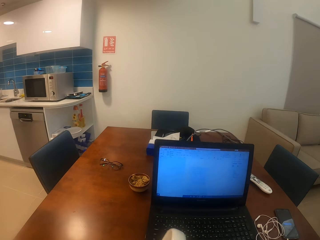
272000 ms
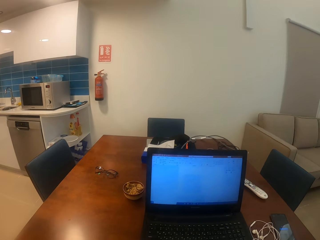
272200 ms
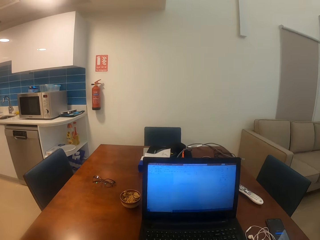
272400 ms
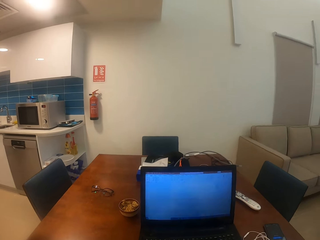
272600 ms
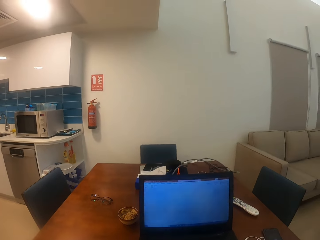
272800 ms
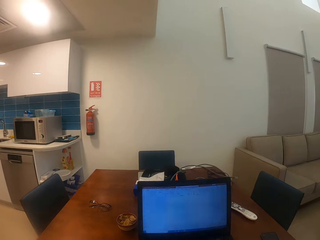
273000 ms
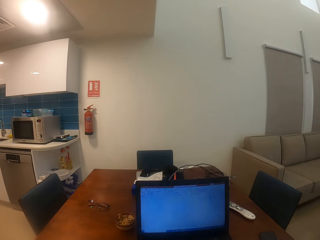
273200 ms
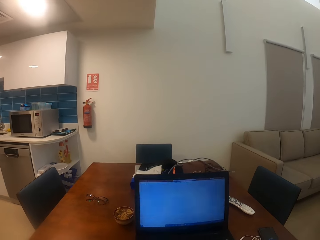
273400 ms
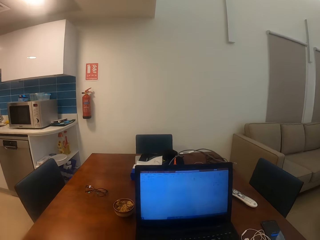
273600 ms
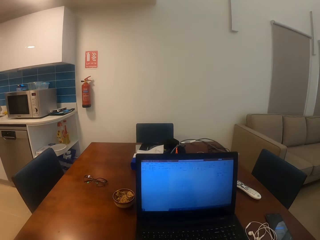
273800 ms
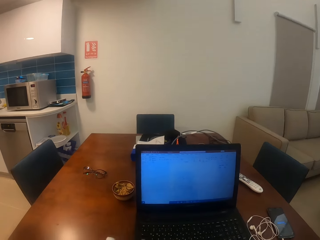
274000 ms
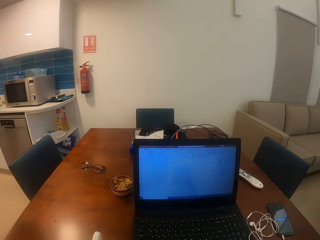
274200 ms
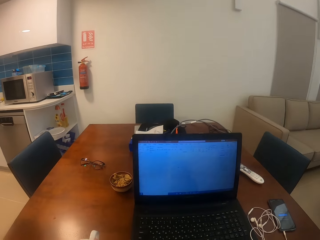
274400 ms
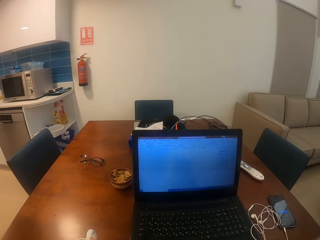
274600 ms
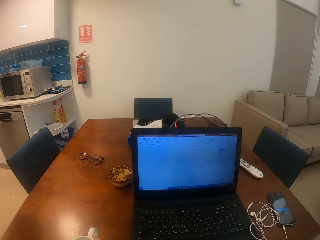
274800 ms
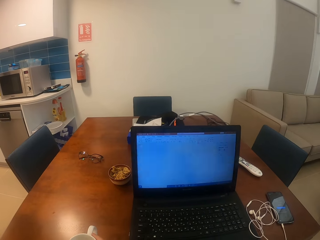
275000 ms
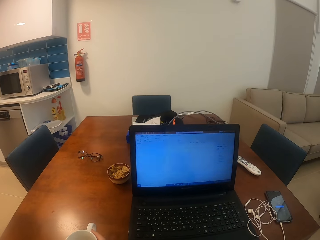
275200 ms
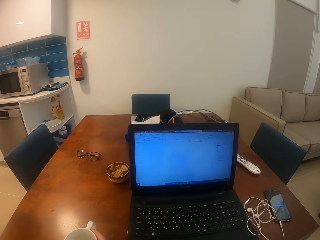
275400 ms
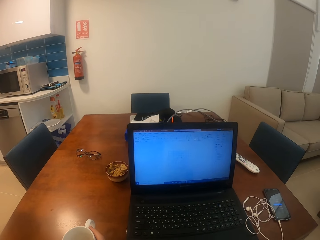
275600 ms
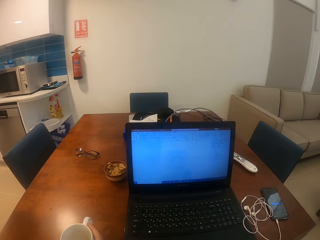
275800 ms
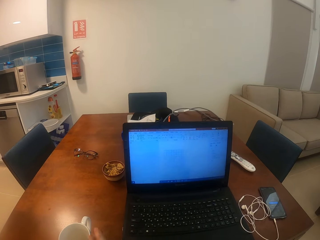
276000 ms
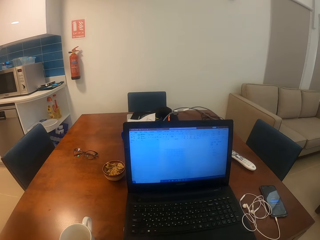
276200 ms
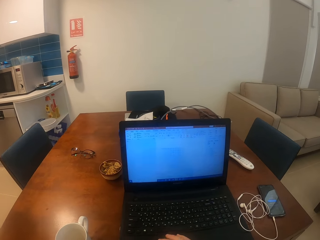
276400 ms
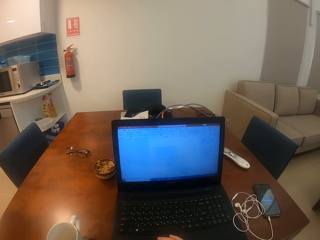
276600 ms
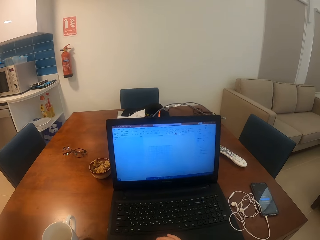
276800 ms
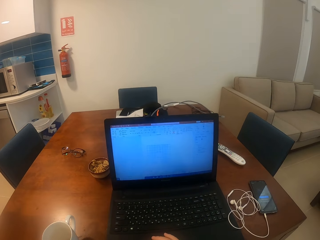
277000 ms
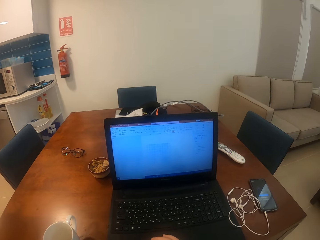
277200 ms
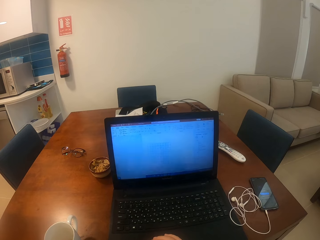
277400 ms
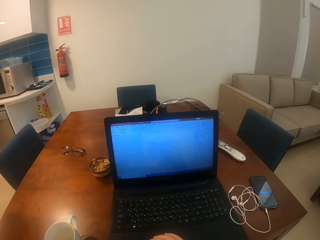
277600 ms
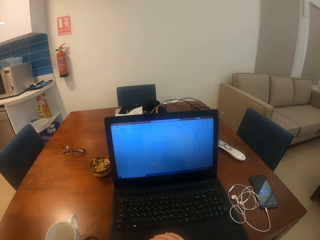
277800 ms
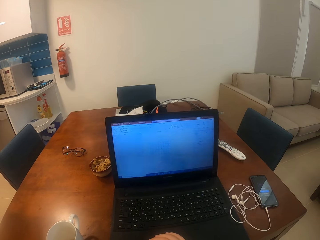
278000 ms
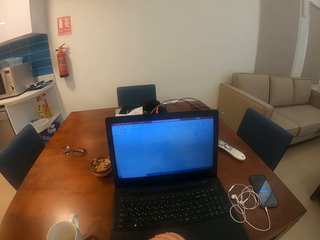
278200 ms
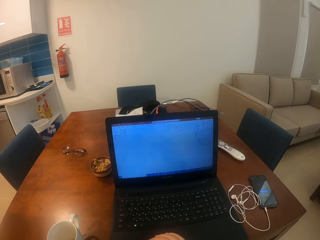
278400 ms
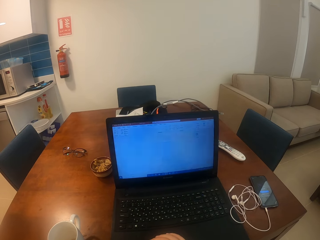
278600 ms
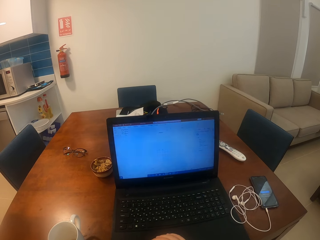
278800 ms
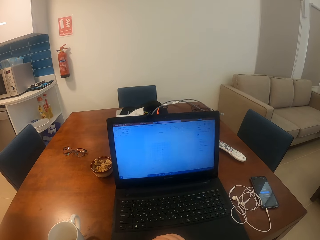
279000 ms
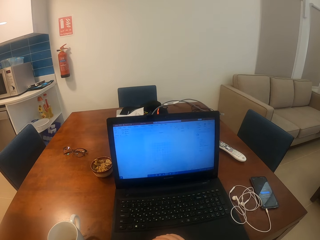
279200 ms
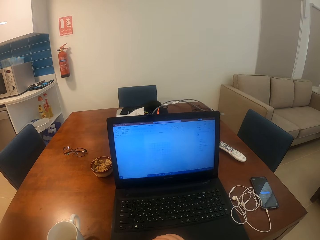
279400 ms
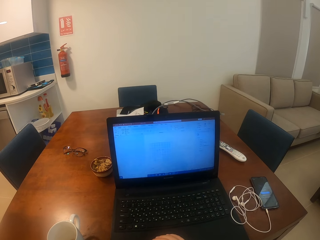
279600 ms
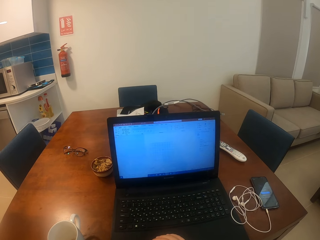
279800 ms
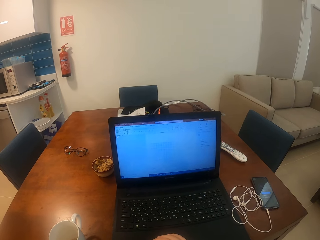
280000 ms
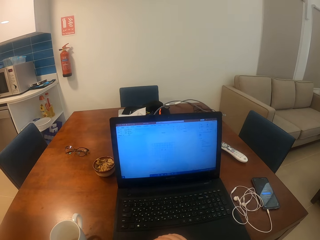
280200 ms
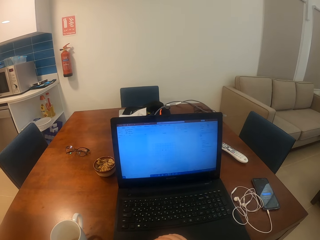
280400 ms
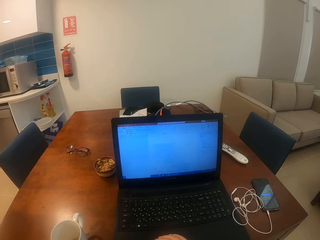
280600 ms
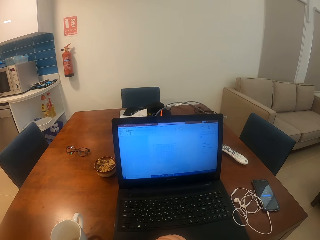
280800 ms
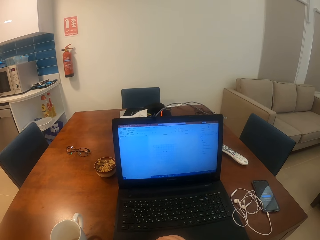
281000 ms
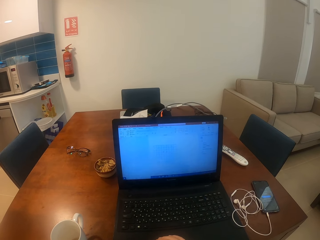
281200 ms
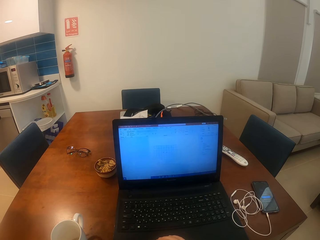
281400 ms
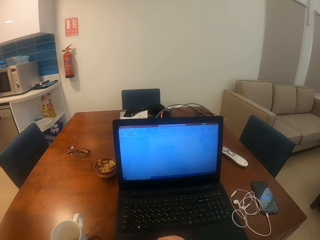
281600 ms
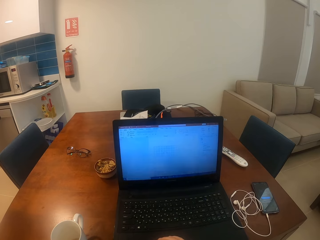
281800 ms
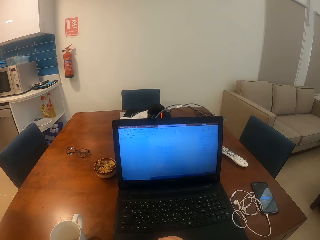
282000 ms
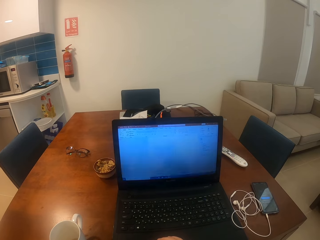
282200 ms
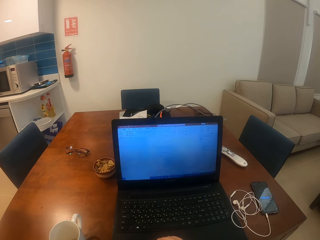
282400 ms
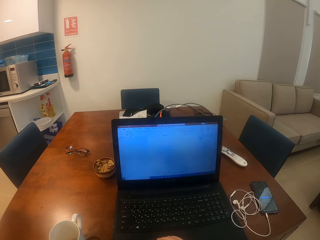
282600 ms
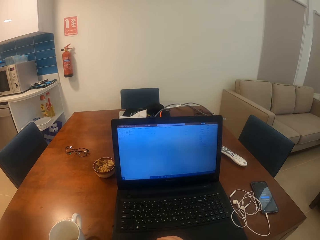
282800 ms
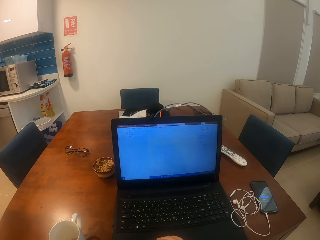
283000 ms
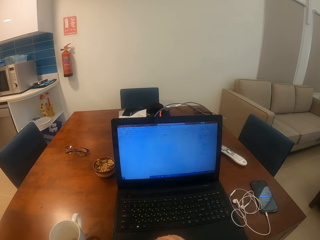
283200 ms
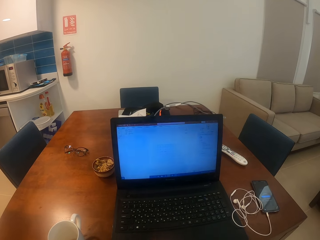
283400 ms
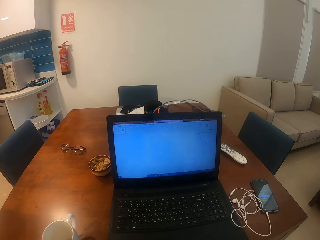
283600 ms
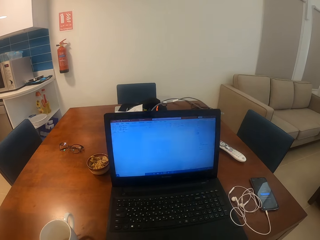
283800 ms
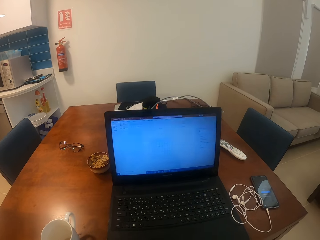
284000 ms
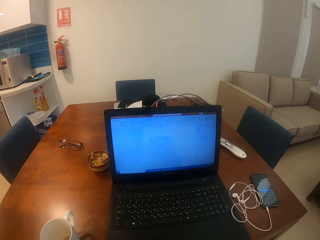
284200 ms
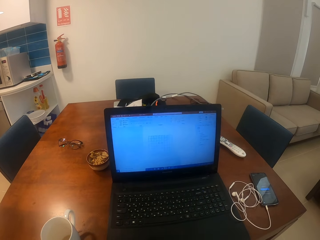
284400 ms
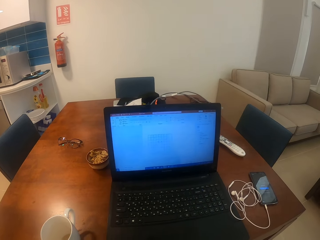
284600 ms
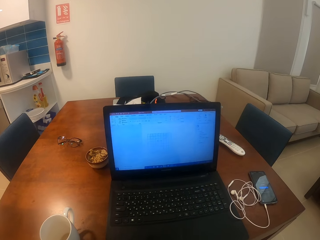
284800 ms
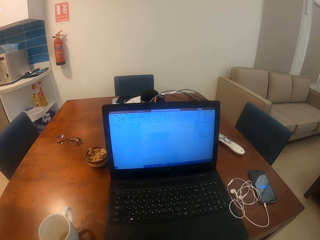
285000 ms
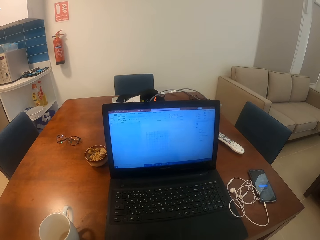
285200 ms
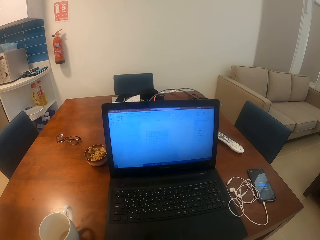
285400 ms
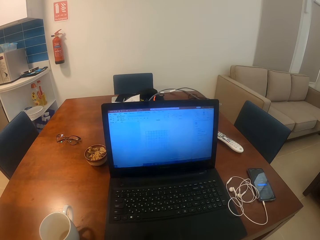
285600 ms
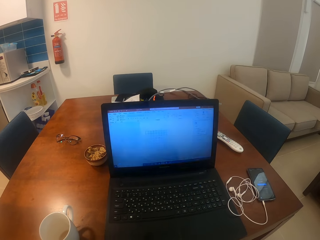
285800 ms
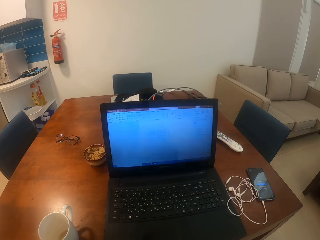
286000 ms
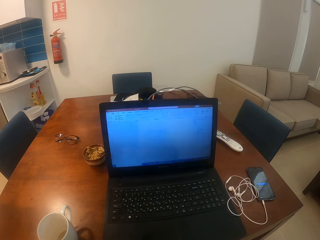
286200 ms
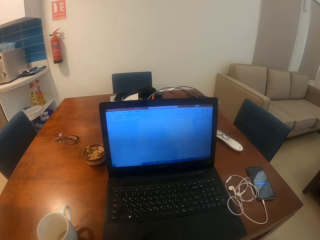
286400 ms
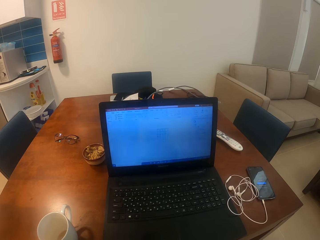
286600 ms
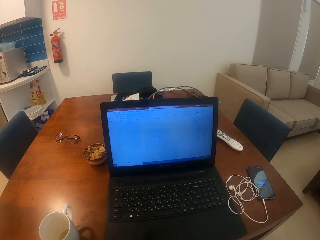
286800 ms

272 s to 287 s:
The camera wearer sips a drink of tea from a cup. She looks around a room. She puts down the cup on a table. She operates a laptop with her hand. She looks at the laptop. She stares at the laptop.

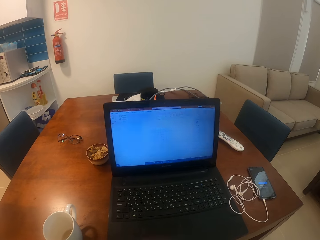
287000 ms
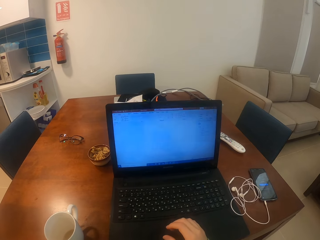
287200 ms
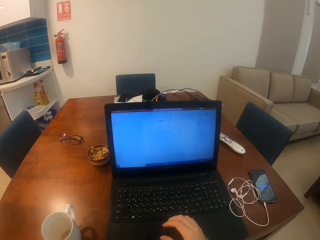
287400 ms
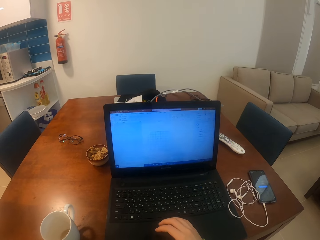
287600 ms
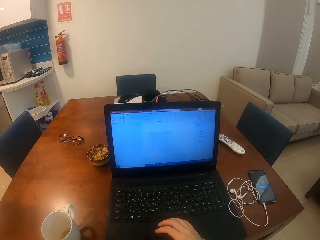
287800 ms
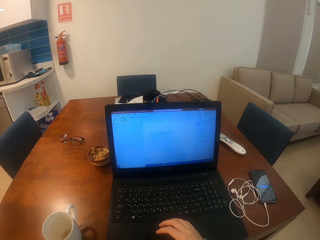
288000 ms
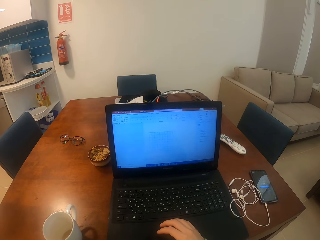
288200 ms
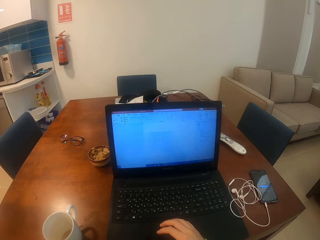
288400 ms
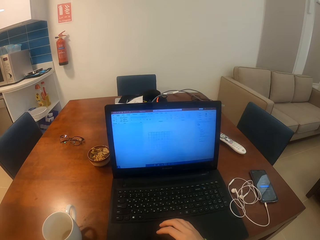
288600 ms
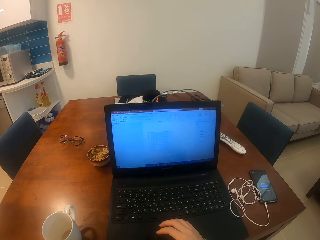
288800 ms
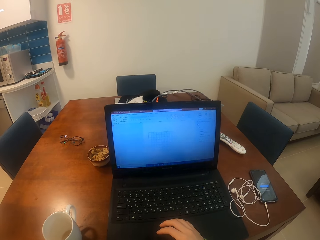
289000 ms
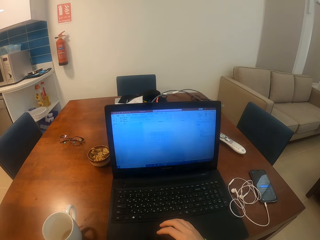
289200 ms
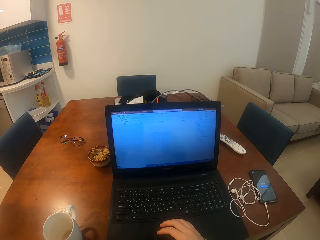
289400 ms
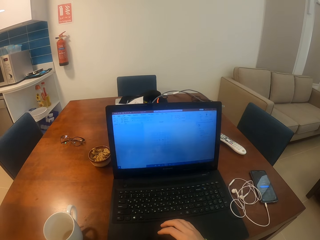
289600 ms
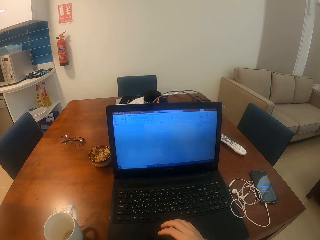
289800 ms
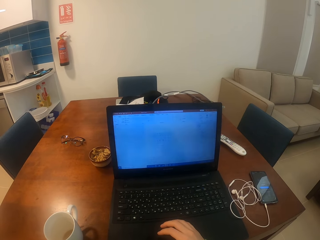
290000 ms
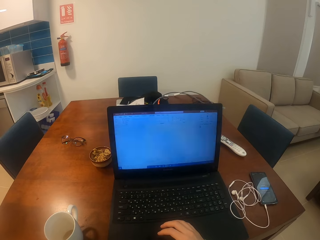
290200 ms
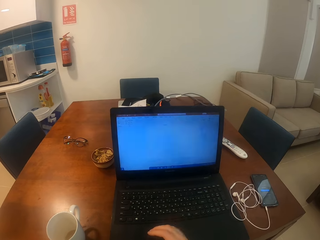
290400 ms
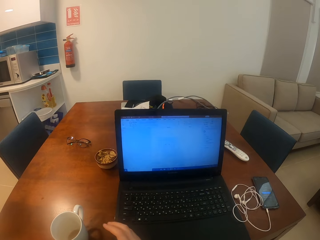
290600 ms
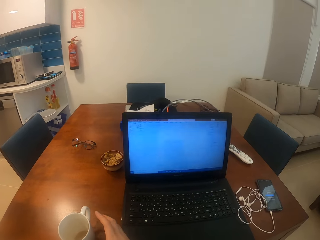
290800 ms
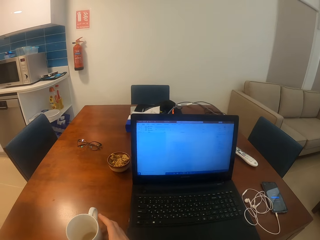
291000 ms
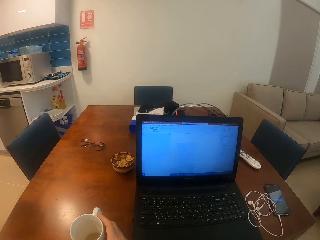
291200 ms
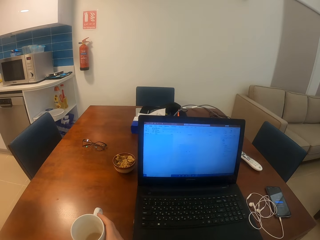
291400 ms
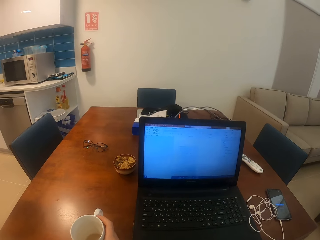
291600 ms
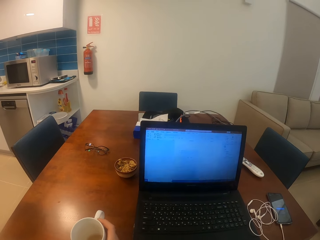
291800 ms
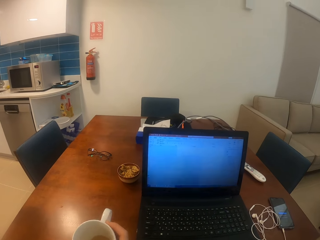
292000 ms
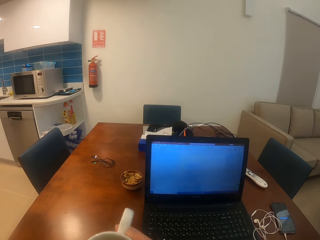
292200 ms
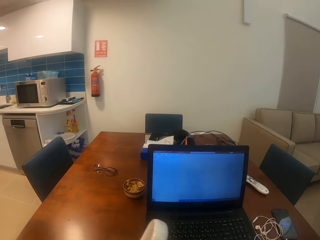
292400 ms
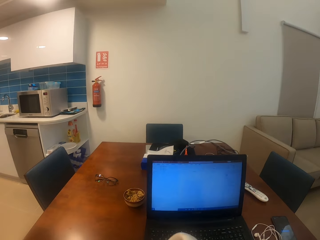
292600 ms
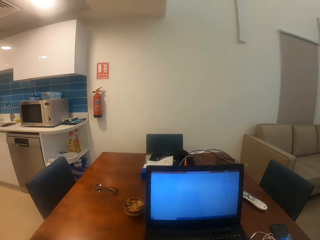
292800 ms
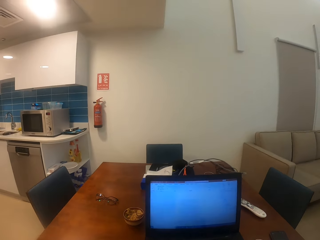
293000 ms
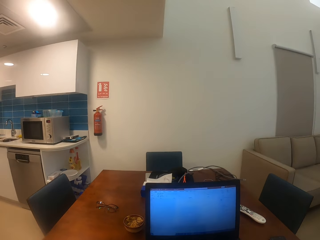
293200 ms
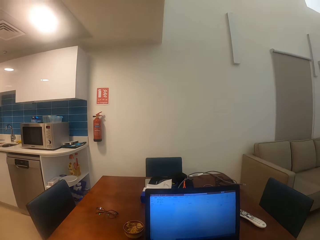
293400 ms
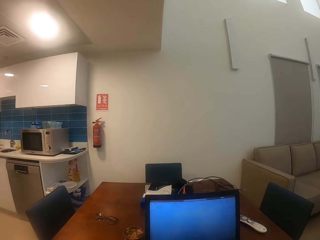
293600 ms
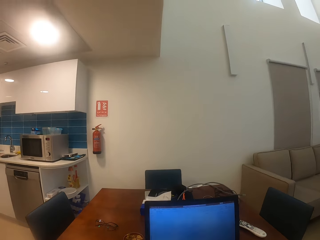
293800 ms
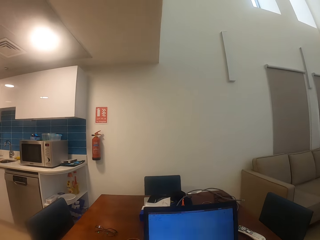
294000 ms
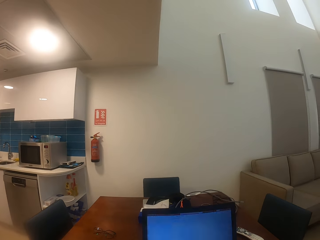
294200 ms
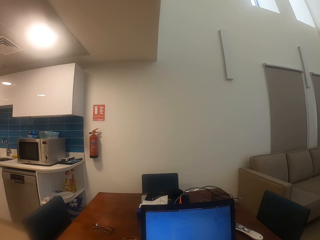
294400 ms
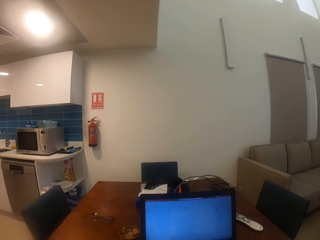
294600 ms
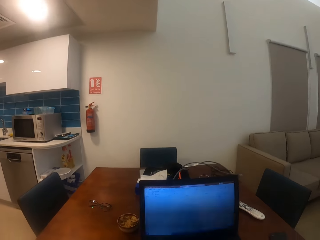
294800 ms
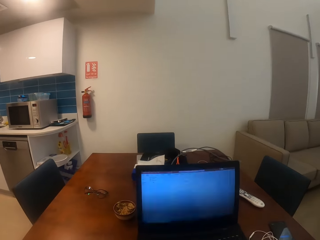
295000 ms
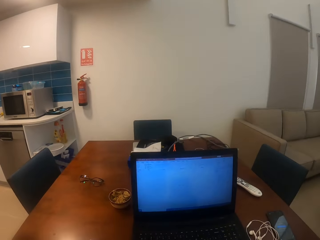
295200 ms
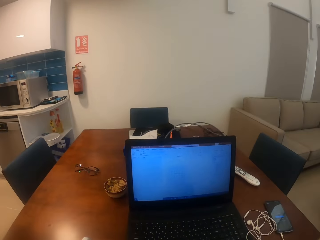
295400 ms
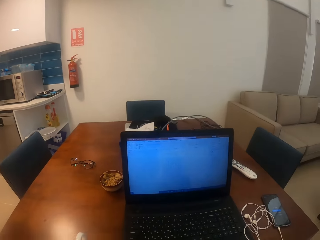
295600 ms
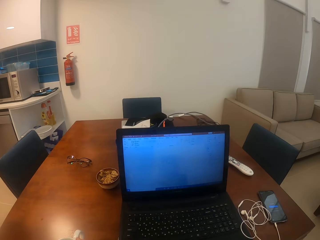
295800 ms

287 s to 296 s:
The camera wearer operates a laptop with her hand. She picks up a cup from a table. She sips a drink from the cup. She looks around a room.
